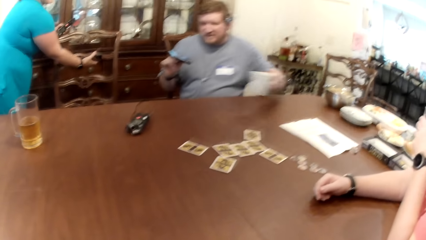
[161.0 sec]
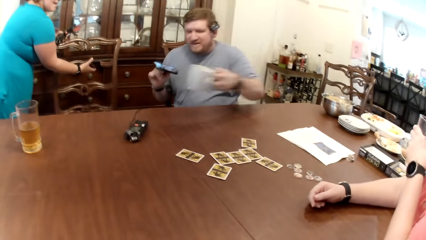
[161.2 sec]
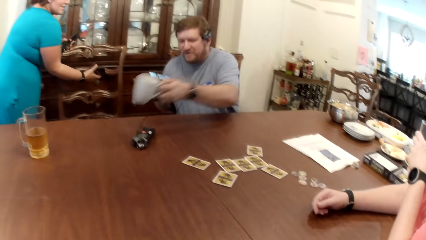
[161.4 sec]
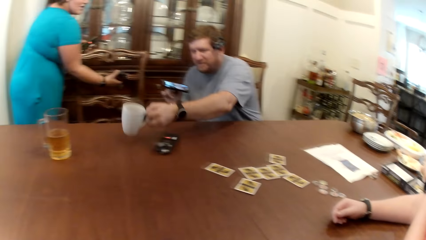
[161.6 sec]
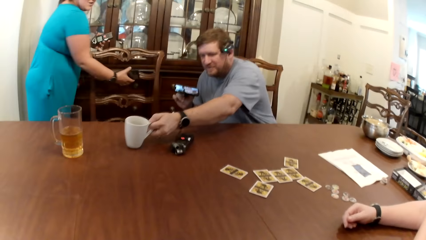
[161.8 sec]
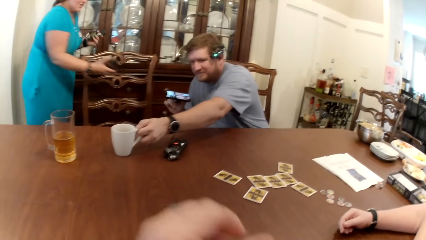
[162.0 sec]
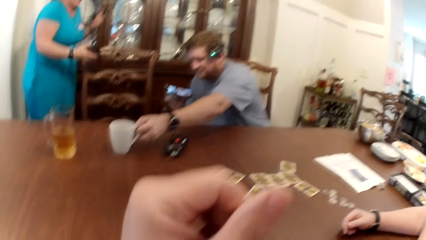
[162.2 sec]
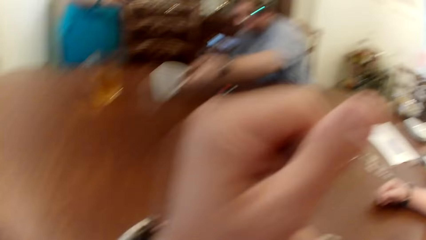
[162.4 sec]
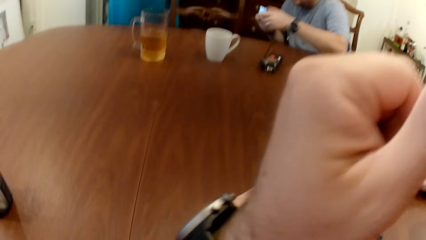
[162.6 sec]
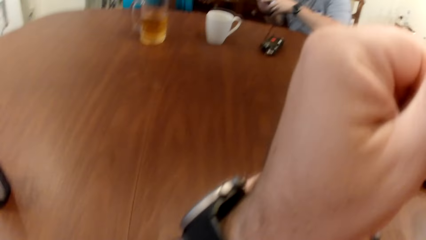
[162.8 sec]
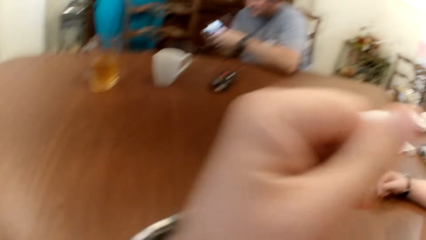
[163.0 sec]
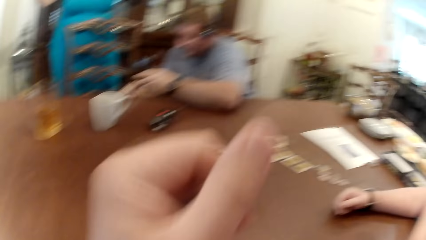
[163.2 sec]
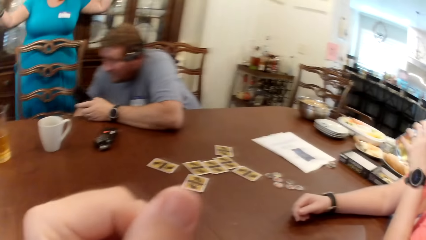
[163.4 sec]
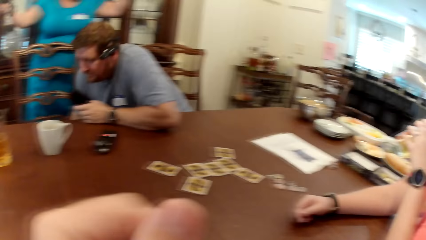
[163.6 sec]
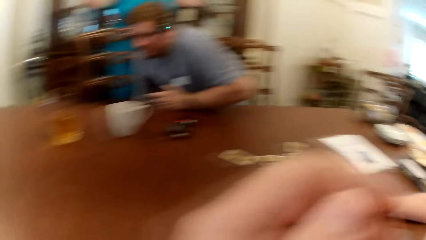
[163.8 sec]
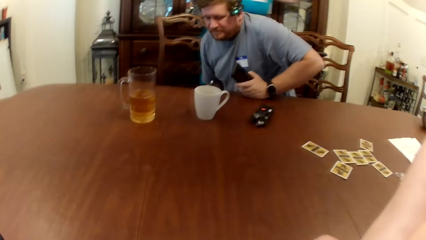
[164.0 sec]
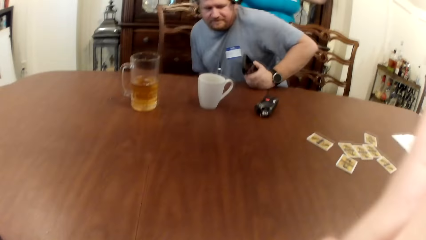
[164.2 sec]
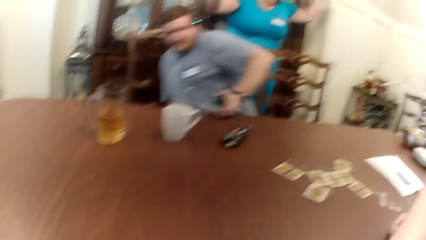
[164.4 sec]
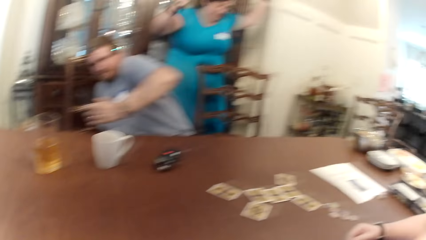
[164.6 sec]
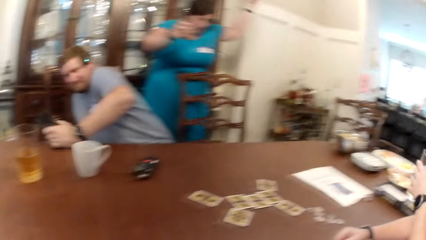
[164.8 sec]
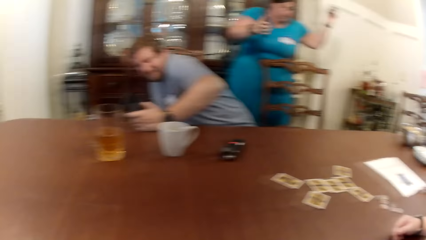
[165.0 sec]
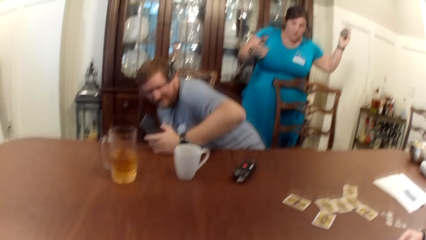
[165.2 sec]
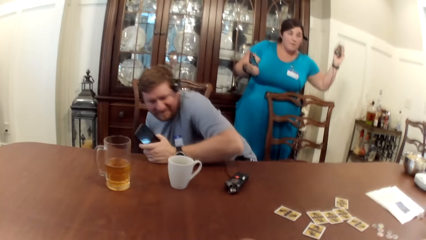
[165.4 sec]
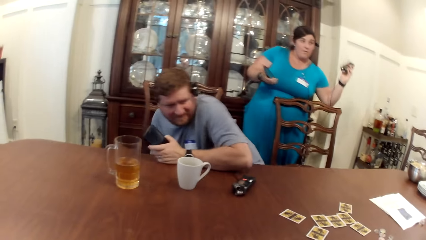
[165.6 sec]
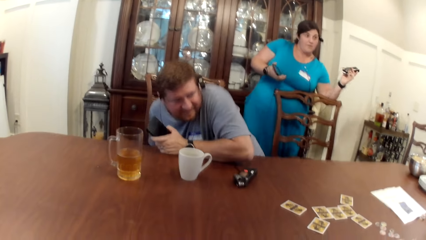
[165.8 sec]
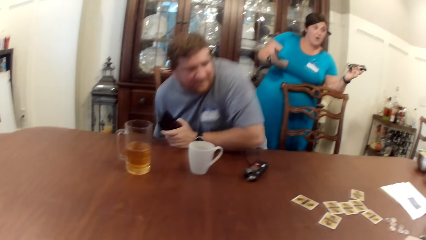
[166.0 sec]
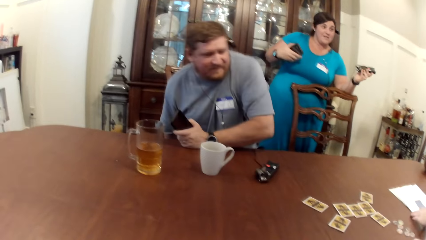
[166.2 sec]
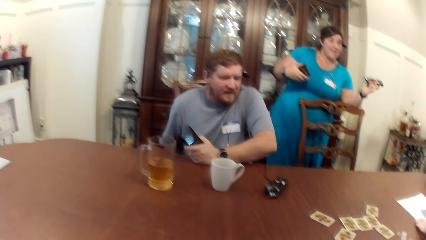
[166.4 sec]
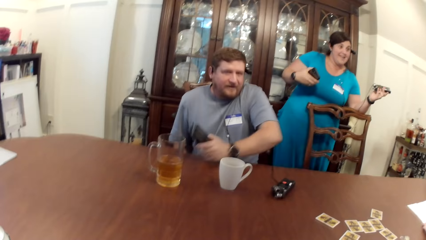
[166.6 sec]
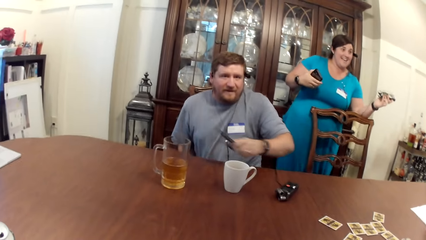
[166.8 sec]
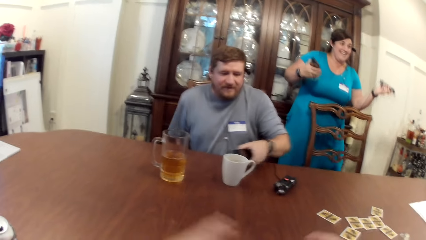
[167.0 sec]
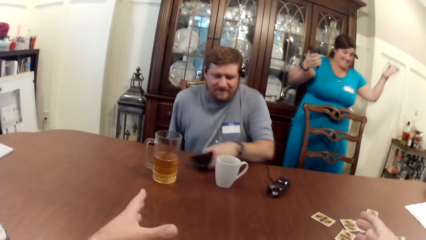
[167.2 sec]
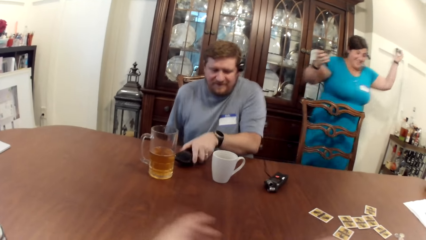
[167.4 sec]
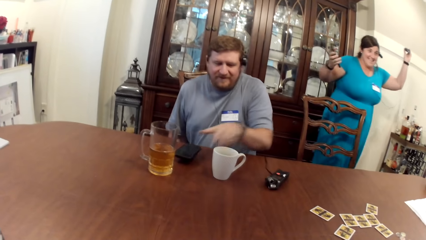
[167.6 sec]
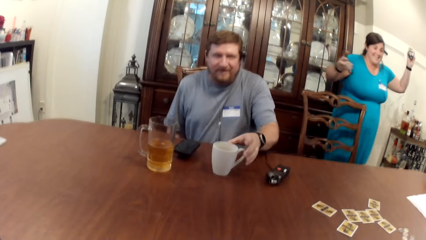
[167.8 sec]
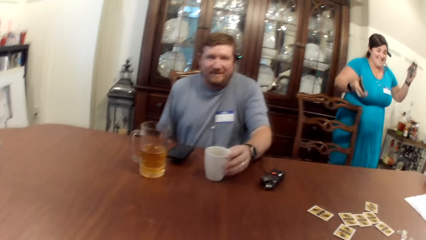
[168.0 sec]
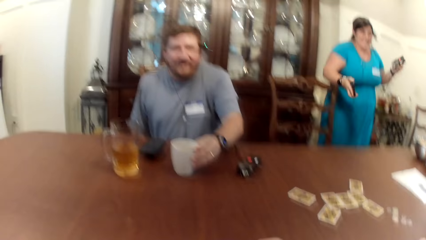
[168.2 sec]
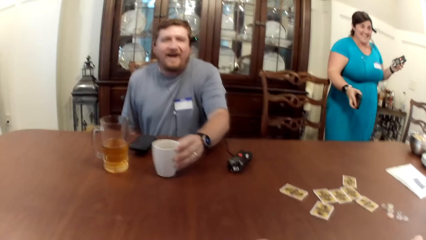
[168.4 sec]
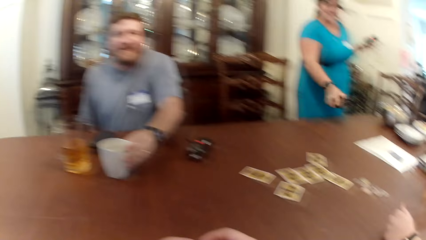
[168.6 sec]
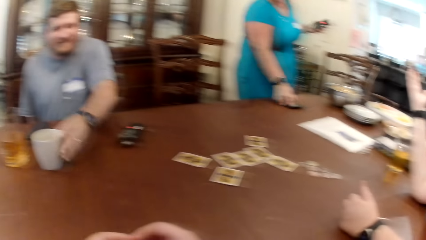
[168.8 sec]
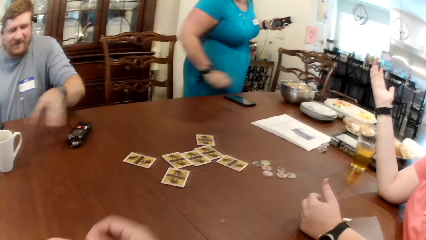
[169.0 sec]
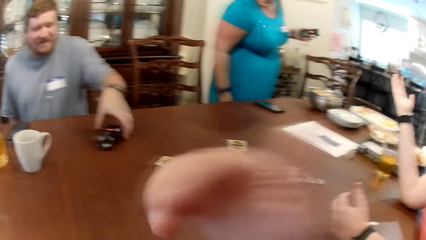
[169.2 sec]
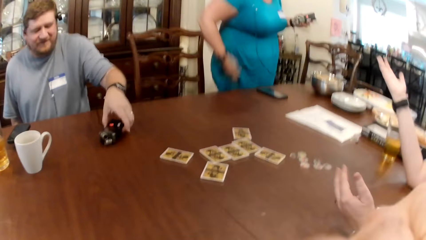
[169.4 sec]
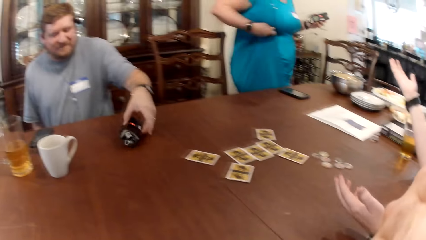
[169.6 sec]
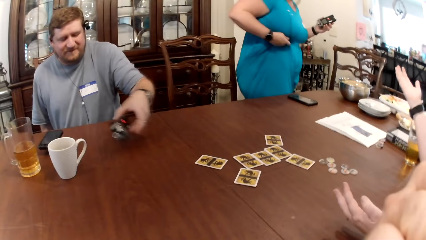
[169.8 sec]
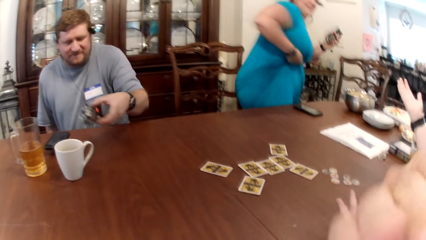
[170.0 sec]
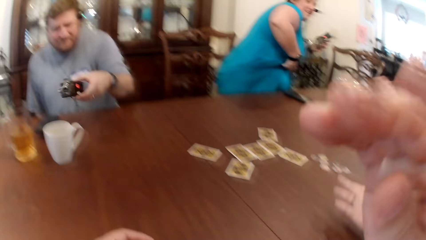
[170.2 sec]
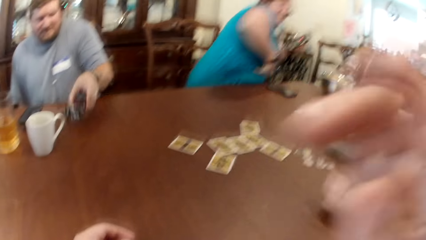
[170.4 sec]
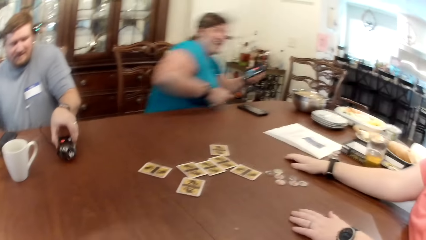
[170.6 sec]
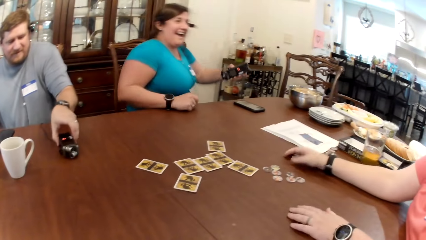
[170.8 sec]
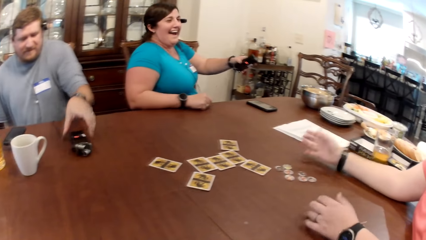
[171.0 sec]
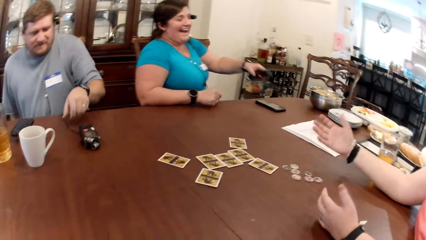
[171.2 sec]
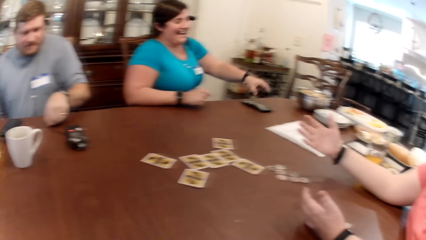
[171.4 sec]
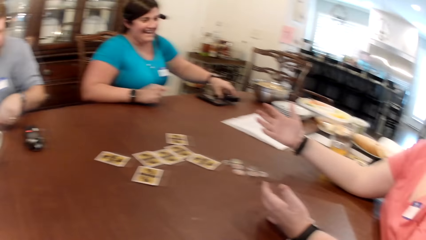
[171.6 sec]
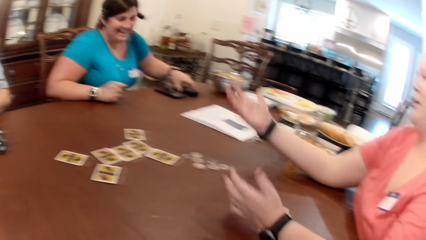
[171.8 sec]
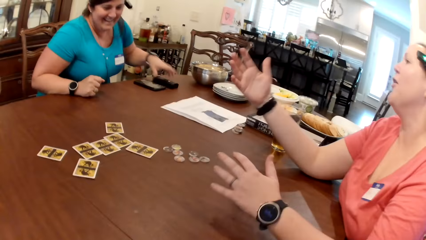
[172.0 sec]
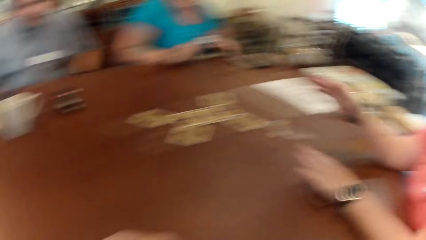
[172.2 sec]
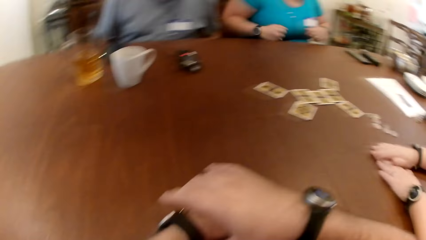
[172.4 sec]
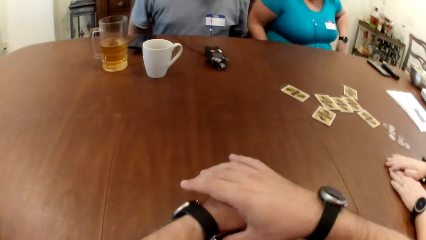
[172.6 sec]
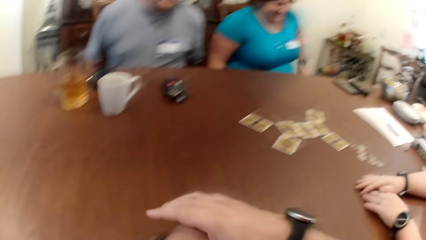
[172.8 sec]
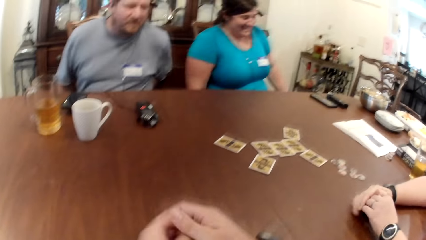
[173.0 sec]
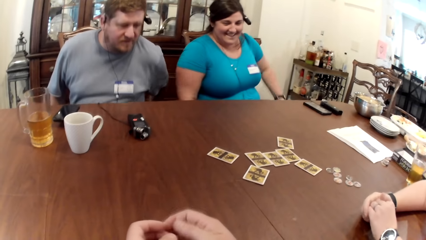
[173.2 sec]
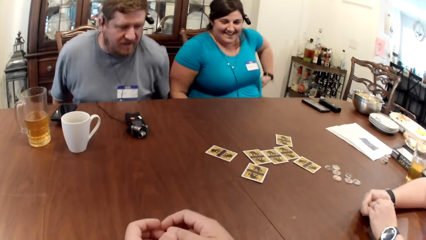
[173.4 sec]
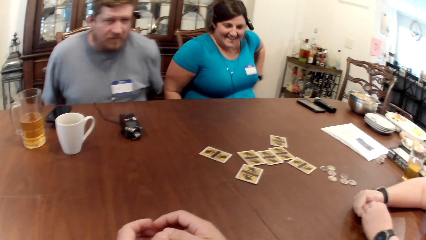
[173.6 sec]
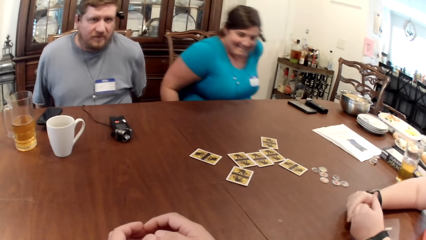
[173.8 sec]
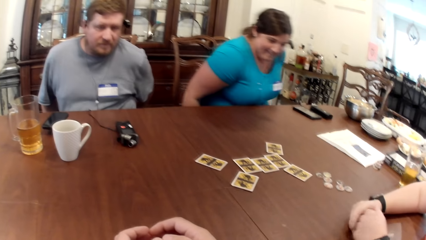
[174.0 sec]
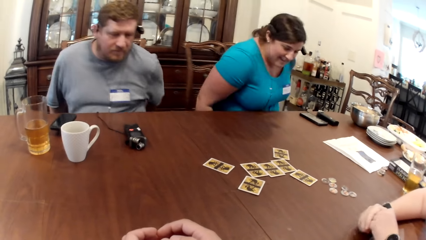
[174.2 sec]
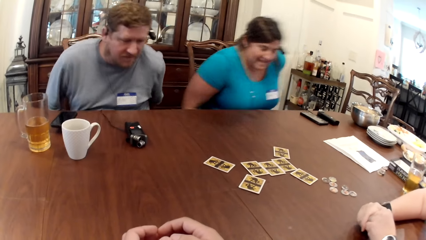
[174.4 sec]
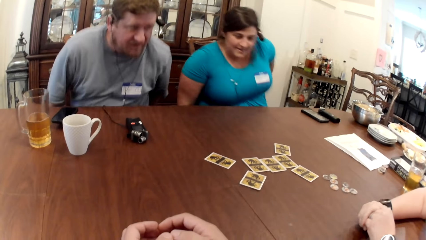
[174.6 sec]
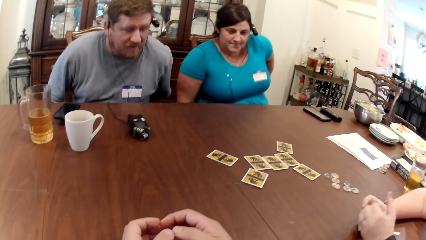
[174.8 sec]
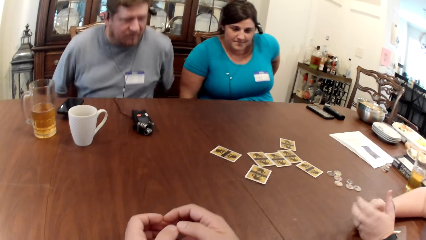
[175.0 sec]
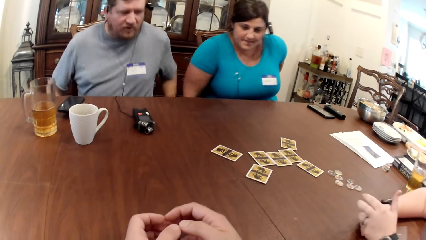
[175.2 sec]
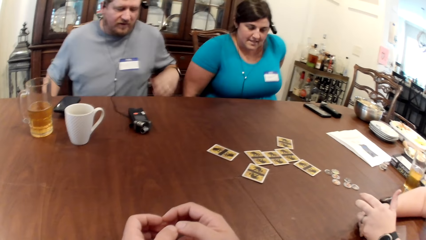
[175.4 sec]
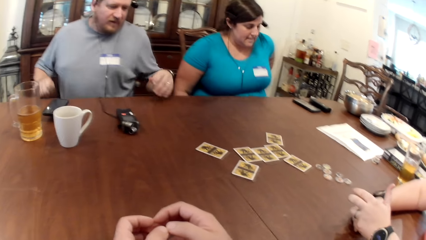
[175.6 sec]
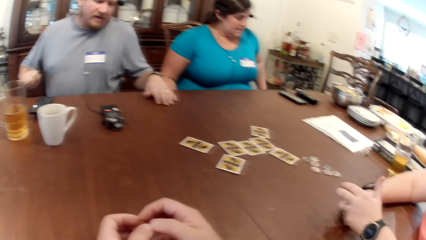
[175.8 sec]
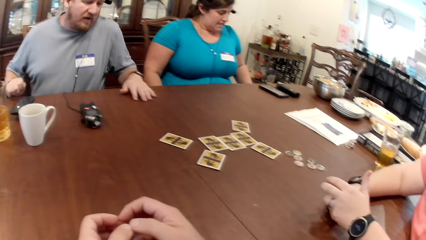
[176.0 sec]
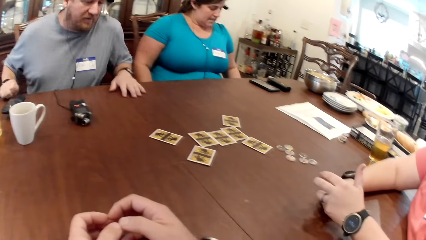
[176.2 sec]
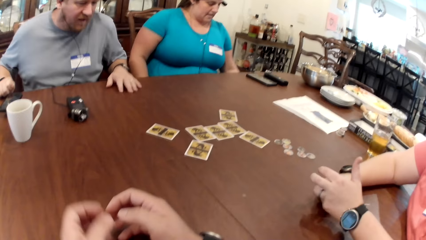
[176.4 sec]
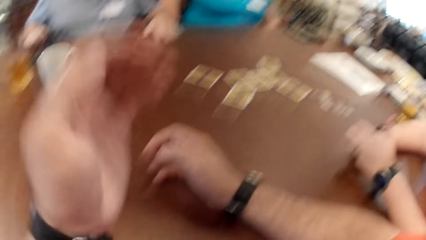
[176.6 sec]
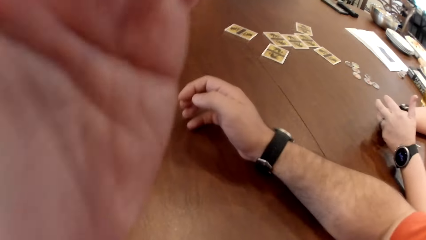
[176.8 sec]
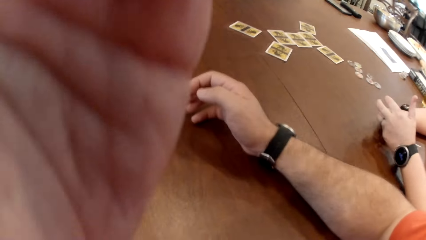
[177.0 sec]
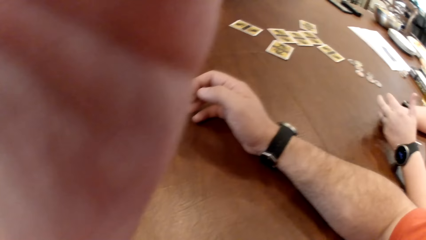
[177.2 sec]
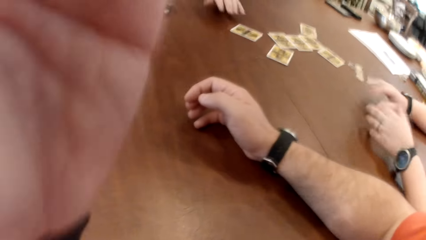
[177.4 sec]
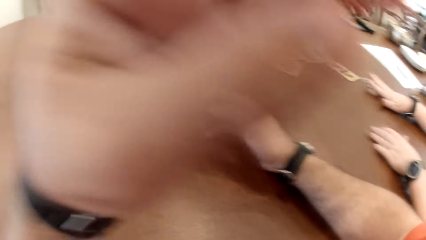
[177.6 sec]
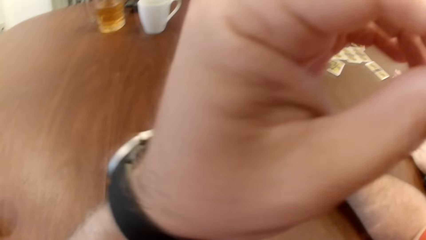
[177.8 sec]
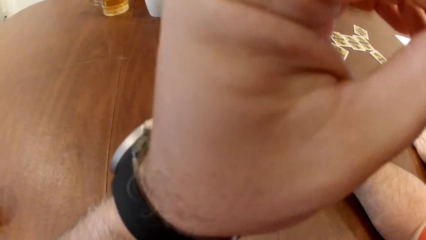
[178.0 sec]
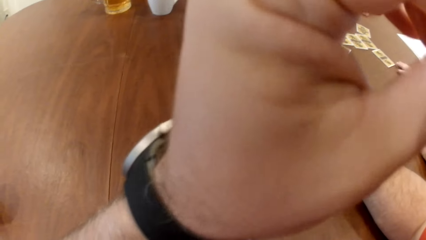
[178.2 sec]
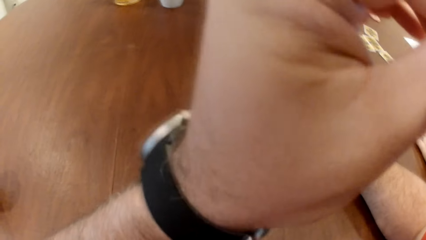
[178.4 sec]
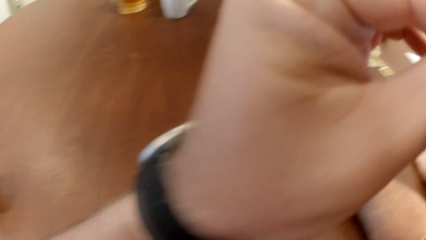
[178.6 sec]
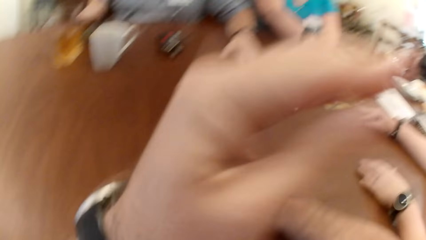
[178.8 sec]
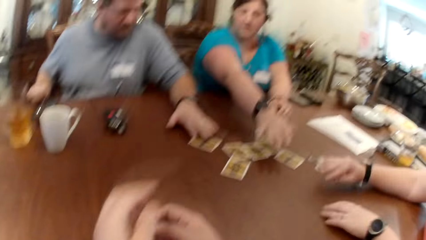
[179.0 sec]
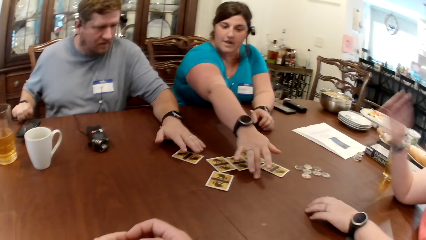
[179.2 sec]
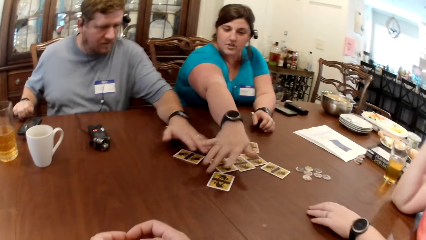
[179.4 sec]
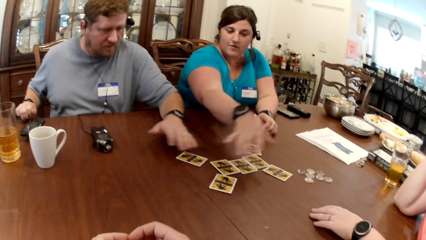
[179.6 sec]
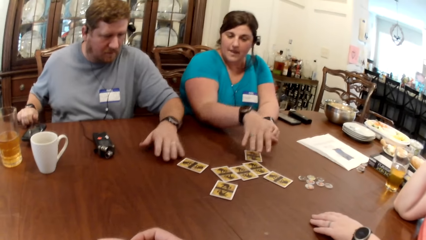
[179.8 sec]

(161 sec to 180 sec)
A man drops the cup of tea on the table with his left hand. The camera wearer scratches his face with his left hand. He moves his hand. The man sits on a chair. The camera wearer interacts. The man drops the phone on the table with his left hand. The camera wearer moves his hands. The man adjusts the cup of tea on the table with his left hand. A woman drops the phone on the table with her right hand. The man picks up the audio recorder on the table with his left hand. The camera wearer scratches his face with his left hand. The woman lifts her dress with her right hand. The woman sits on the chair. The man drops the audio recorder on the table with his left hand. Another woman drops both hands on the table. The camera wearer places his hands on the table. The man adjusts the chair with both hands. The first woman adjusts the chair with both hands. The camera wearer adjusts the camera on his head with his left hand.
